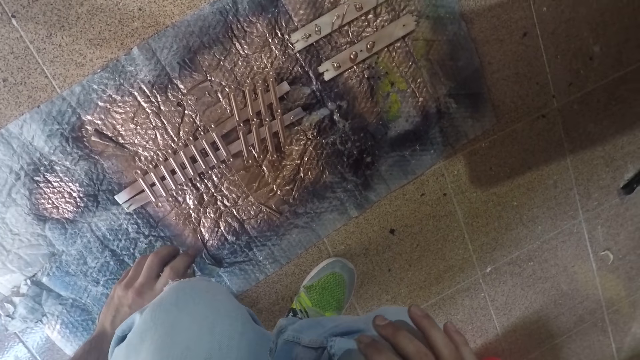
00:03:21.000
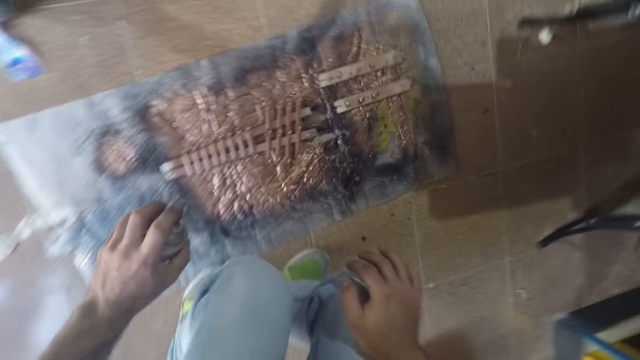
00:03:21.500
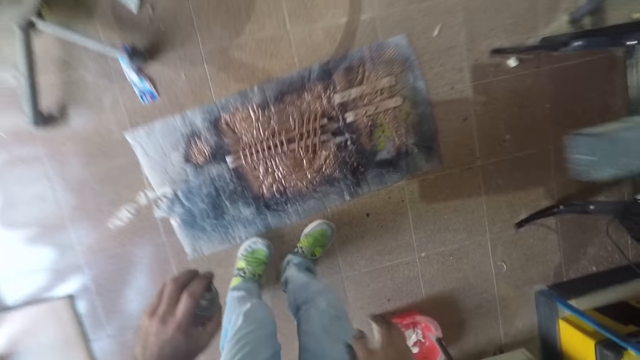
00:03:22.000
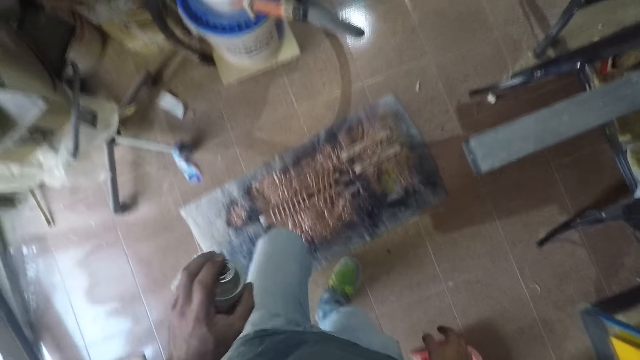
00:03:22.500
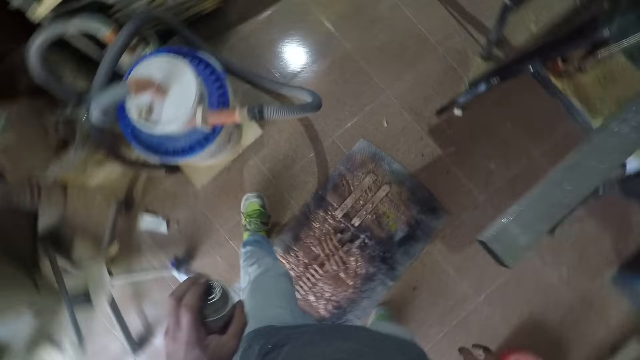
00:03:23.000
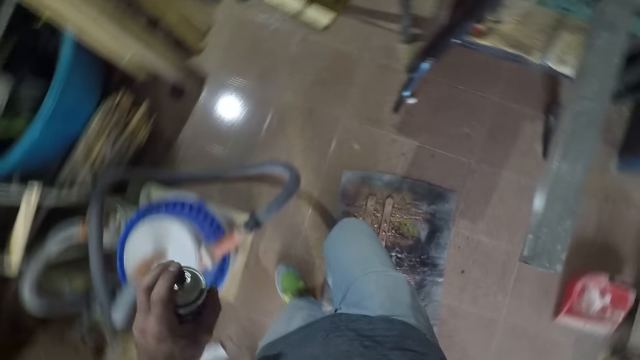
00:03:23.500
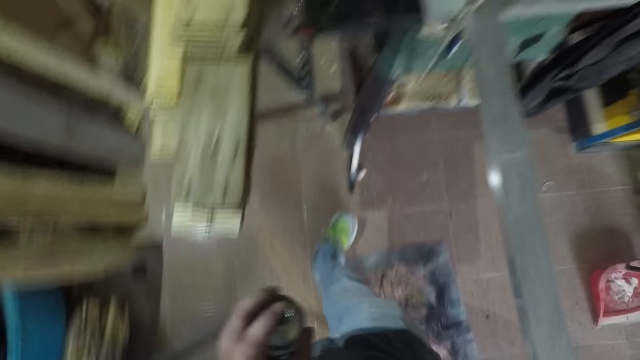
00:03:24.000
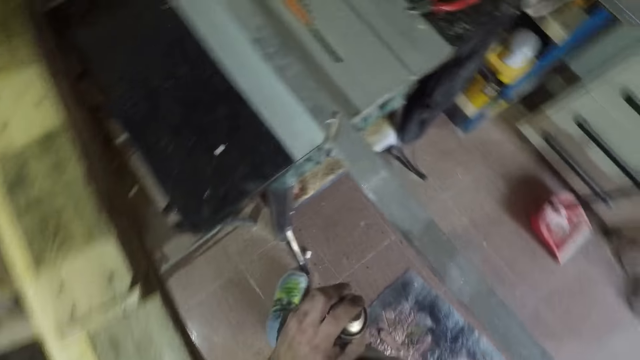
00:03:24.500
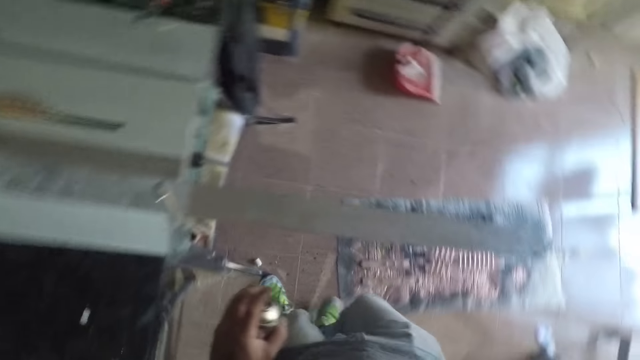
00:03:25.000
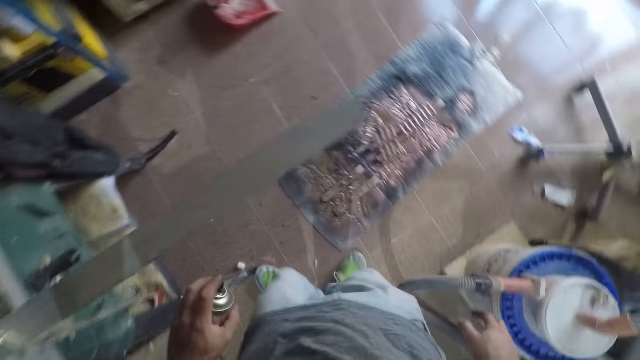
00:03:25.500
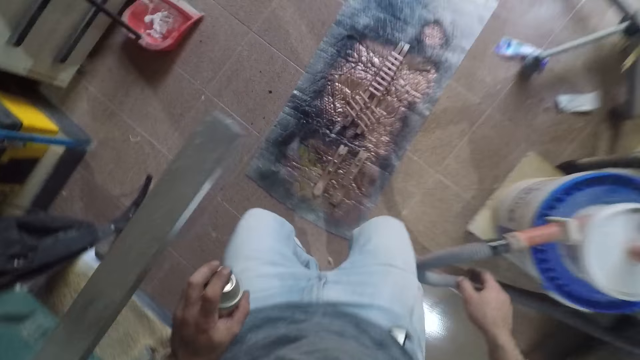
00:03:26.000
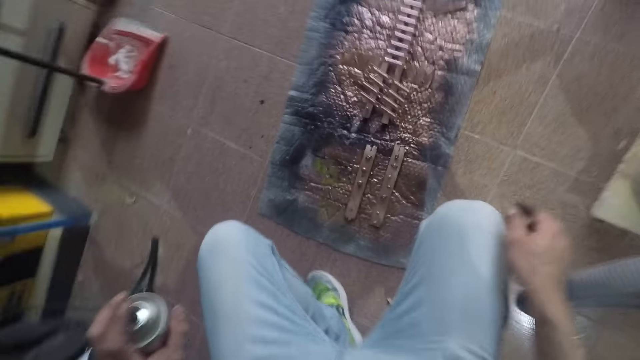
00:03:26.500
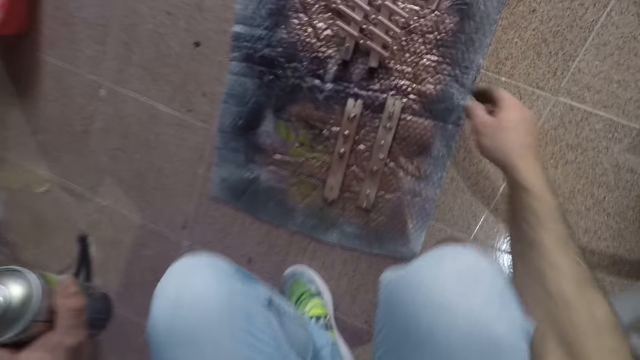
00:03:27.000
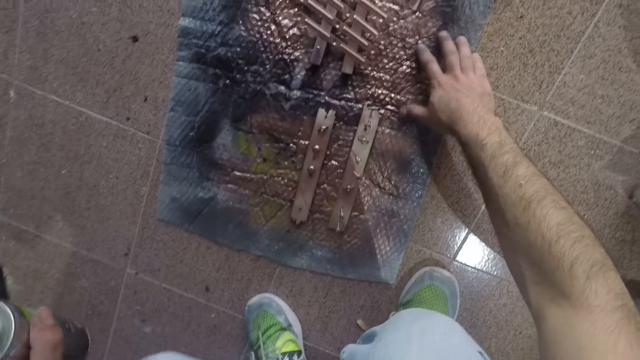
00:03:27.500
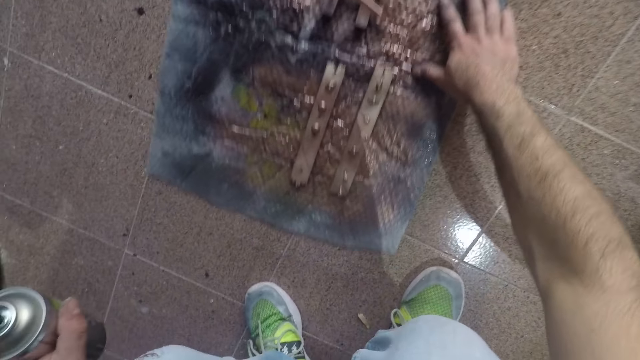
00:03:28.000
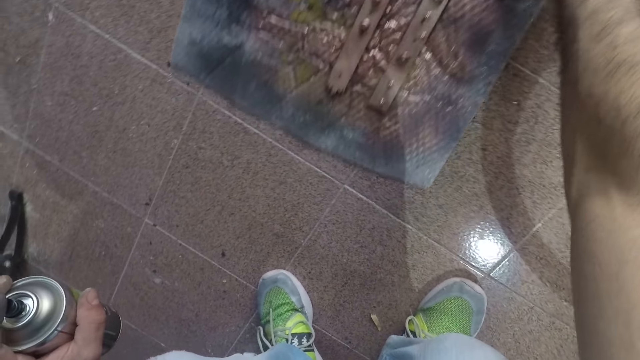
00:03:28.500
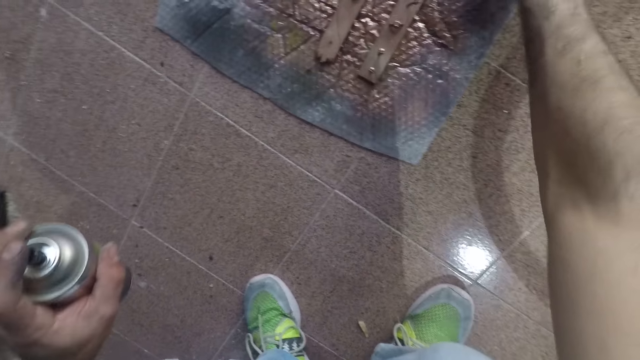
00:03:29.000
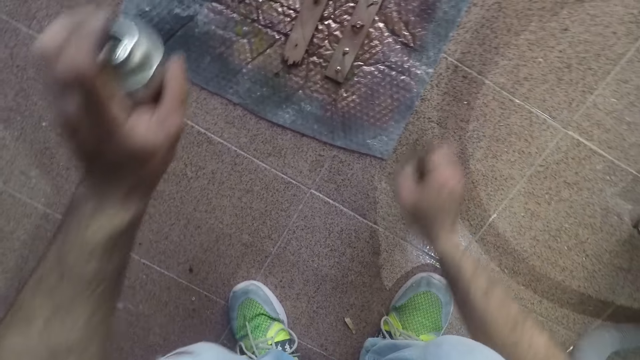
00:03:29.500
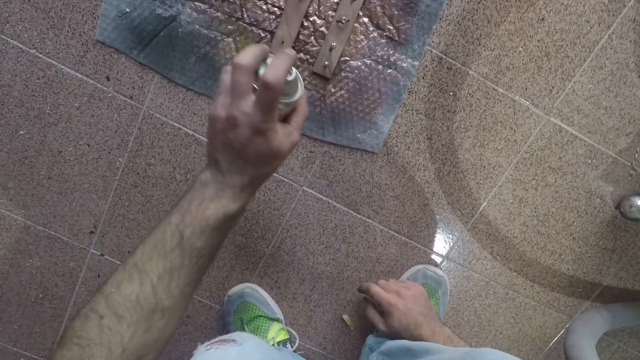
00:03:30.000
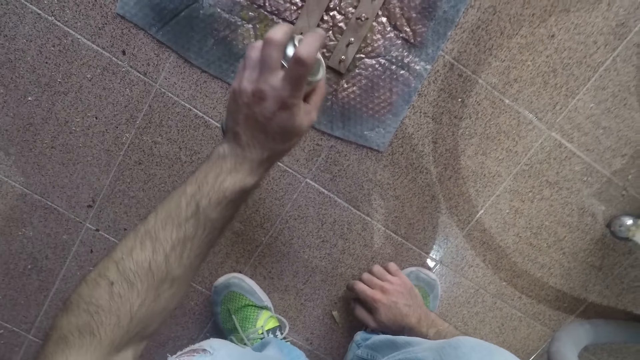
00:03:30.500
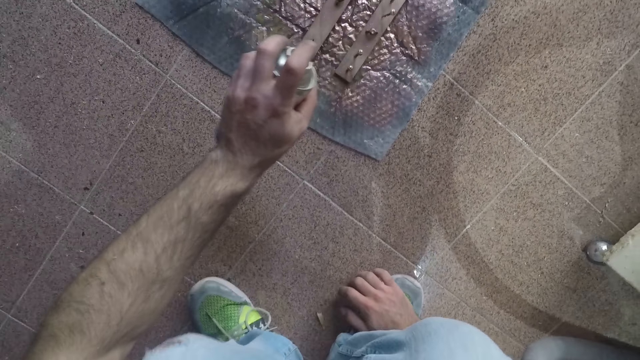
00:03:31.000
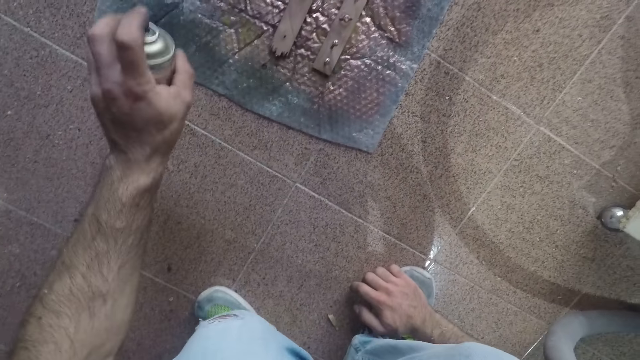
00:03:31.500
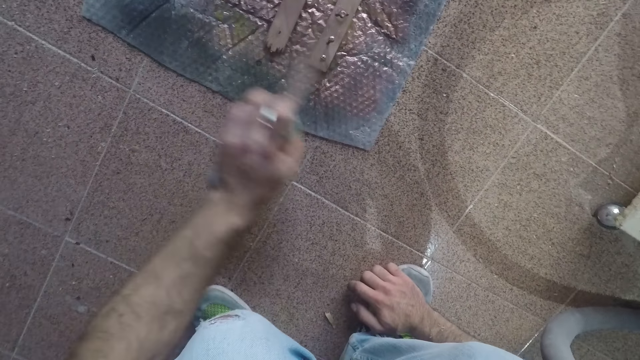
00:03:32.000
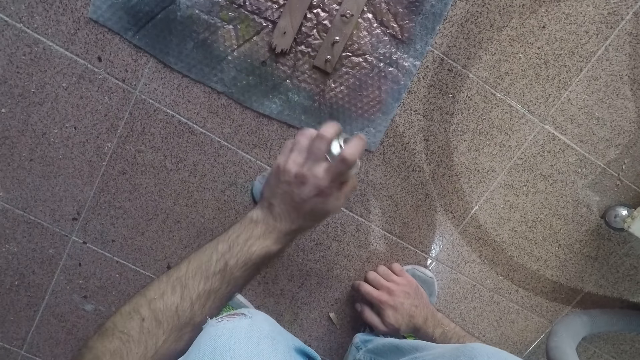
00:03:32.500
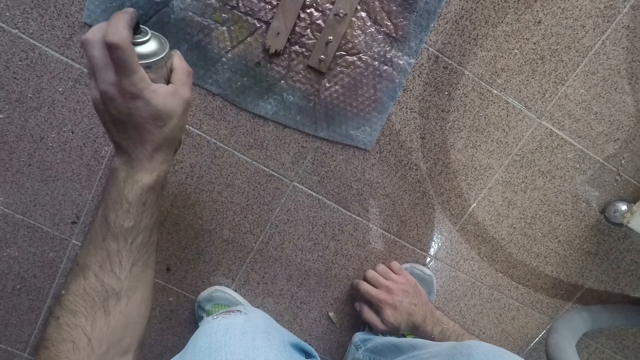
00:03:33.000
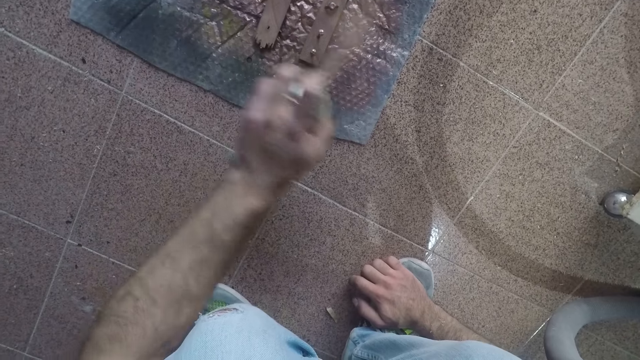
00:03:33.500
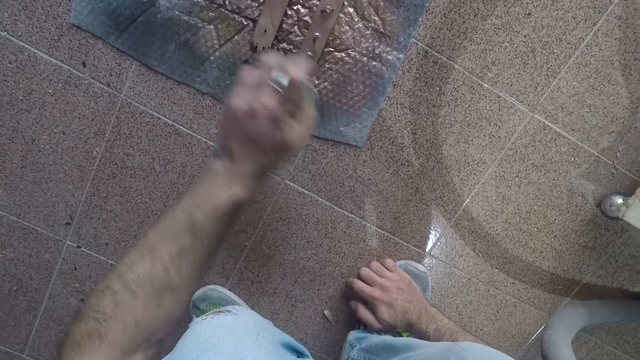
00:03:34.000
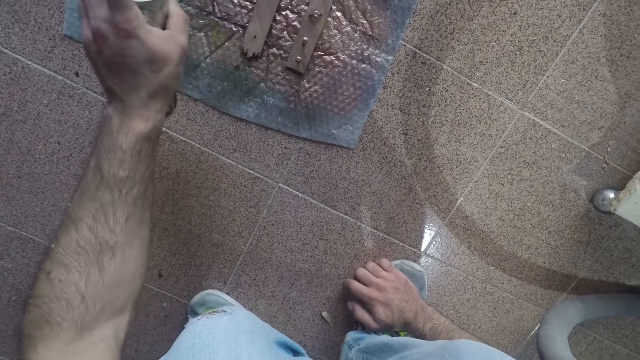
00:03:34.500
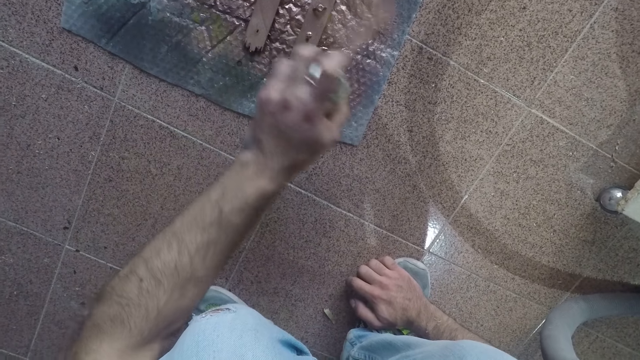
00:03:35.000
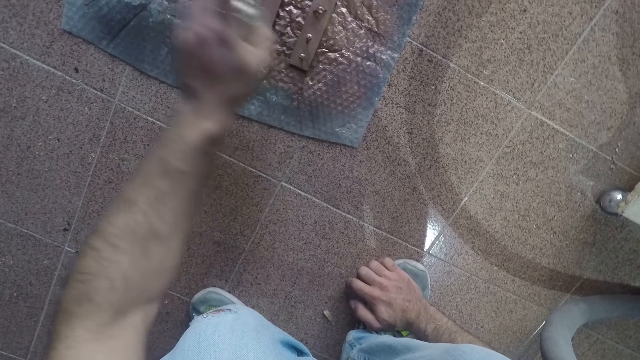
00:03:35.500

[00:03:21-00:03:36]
The camera wearer stands up. They step over the mat. They walk around the mat. They squat in front of the mat. They hold the mat. They drag the mat or sheet on the floor. They spray pieces of wood with the spray bottle.

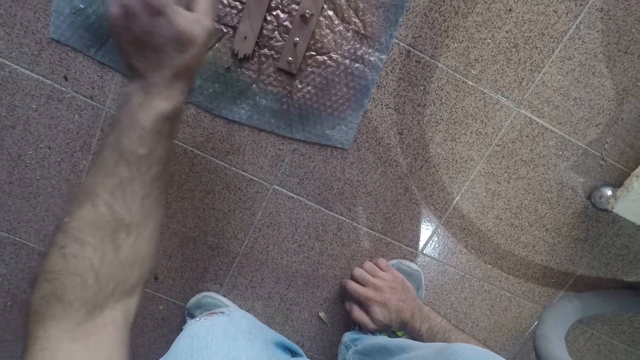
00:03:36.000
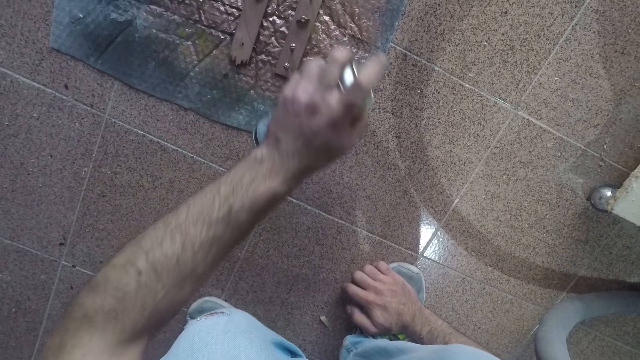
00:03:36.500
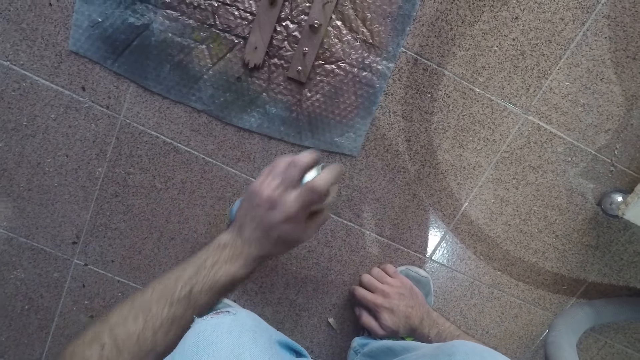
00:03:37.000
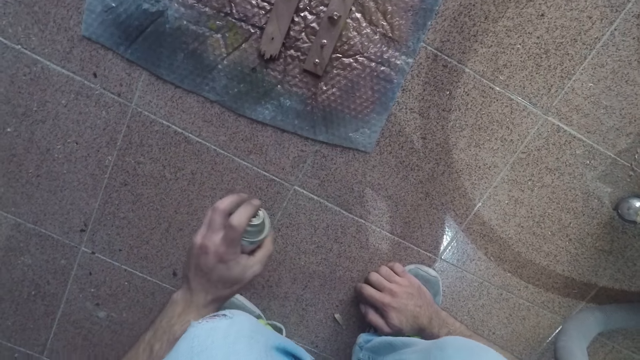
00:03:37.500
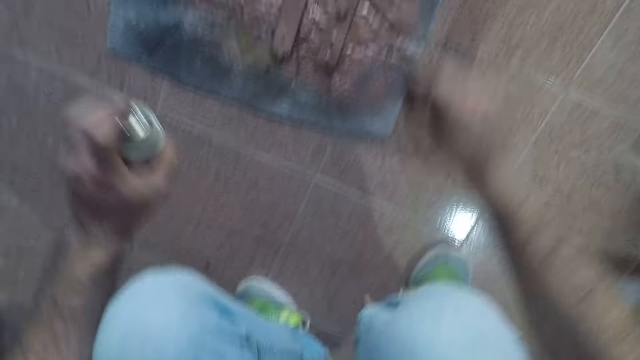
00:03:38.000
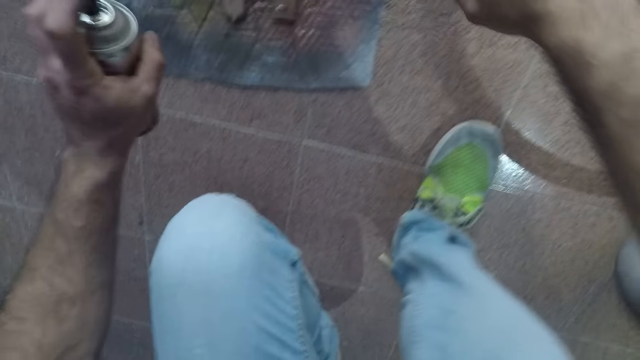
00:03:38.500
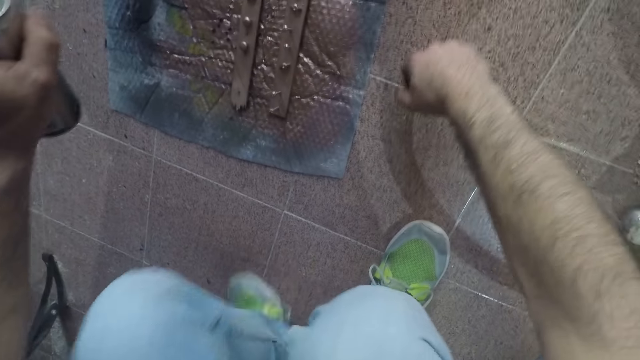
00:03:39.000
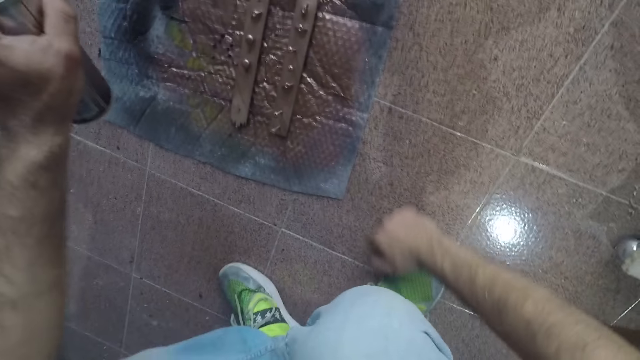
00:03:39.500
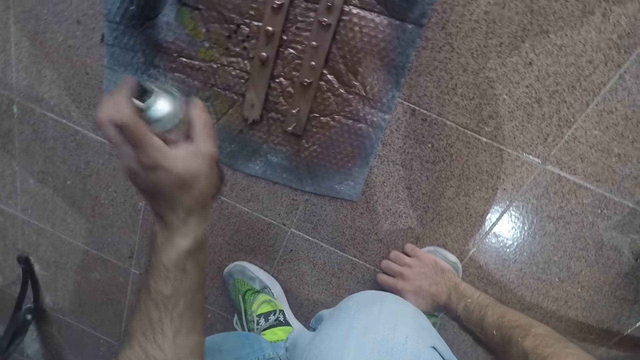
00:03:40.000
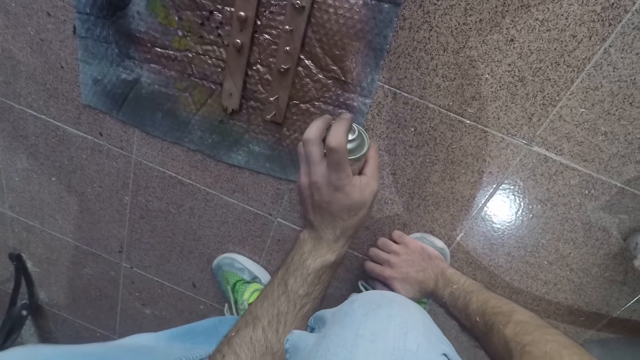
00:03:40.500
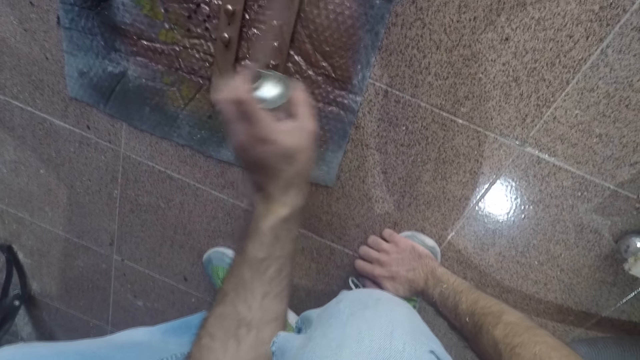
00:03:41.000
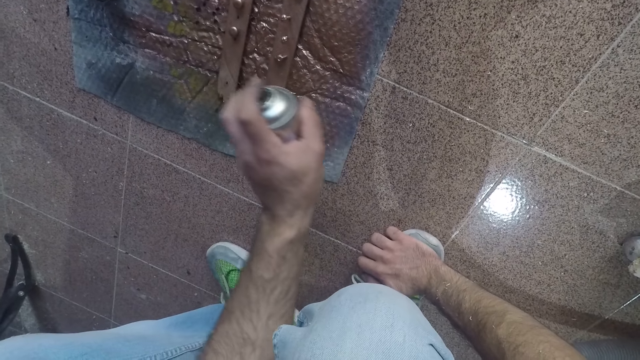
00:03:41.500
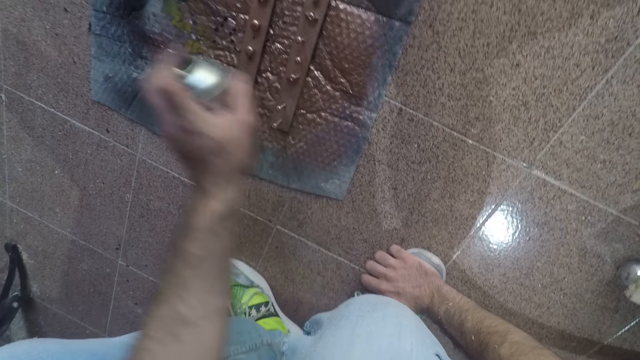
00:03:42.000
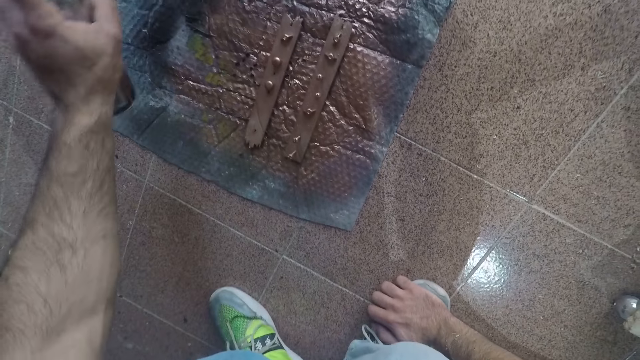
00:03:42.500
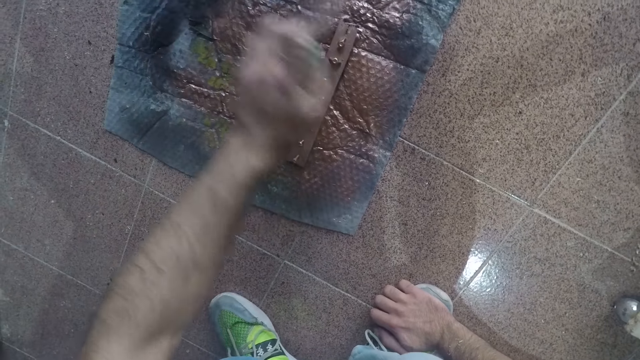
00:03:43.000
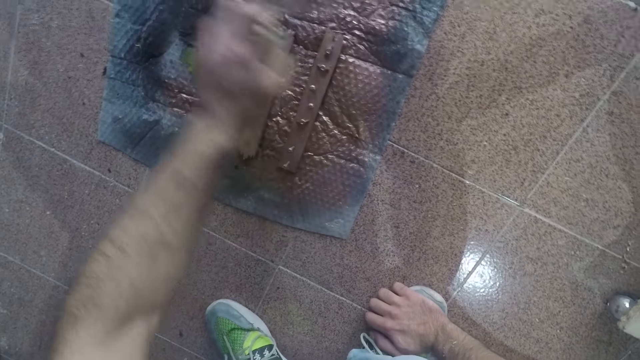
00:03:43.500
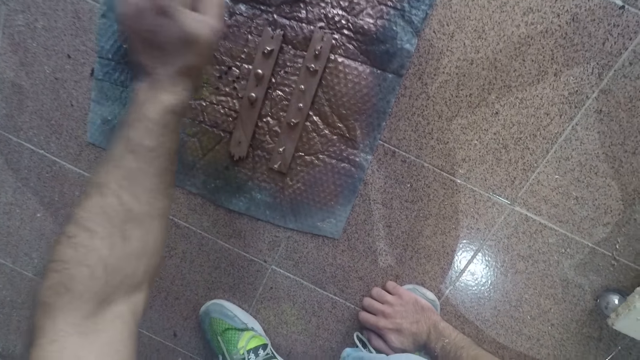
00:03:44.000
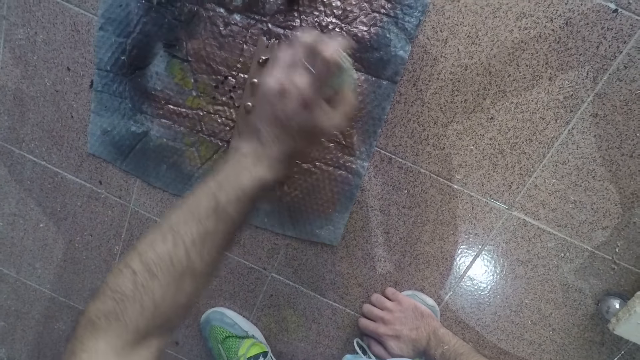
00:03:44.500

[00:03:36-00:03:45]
The camera wearer pulls the spray bottle off the mat. They spray the mat with the spray bottle.
